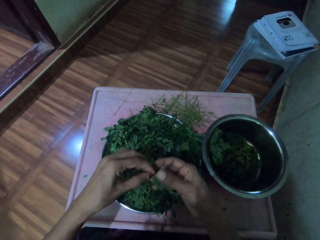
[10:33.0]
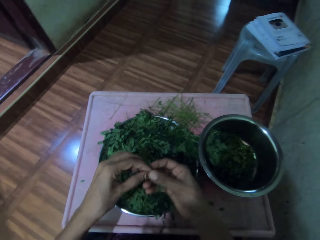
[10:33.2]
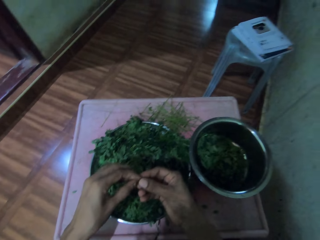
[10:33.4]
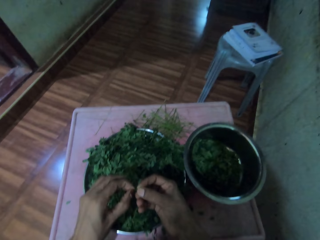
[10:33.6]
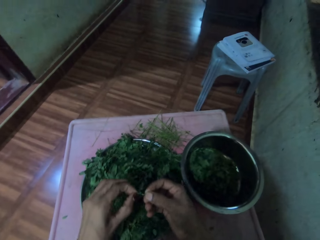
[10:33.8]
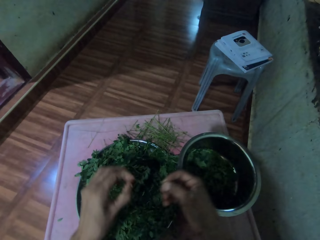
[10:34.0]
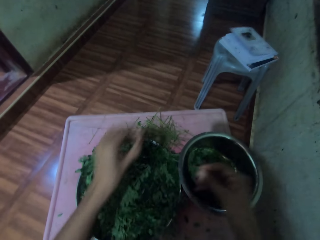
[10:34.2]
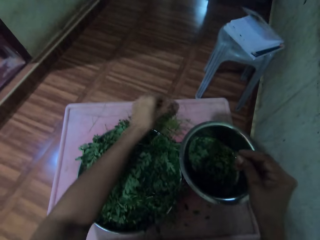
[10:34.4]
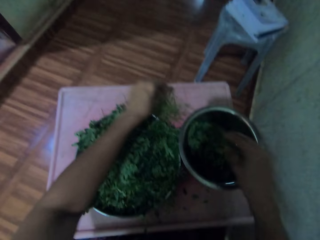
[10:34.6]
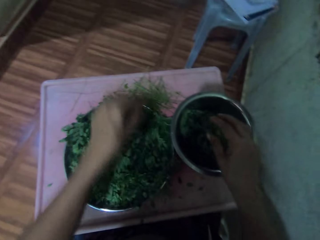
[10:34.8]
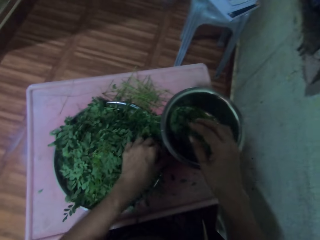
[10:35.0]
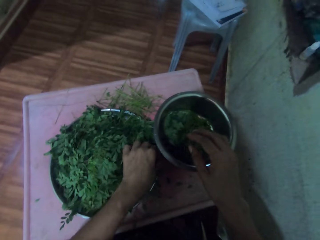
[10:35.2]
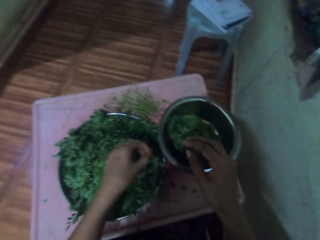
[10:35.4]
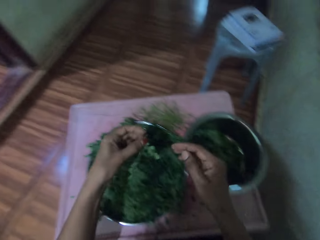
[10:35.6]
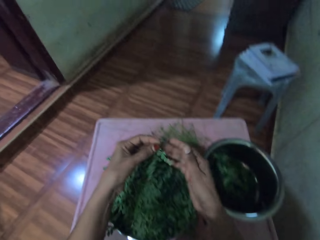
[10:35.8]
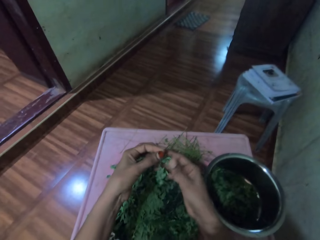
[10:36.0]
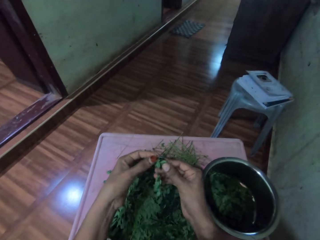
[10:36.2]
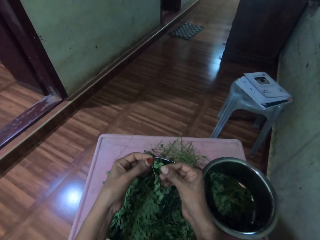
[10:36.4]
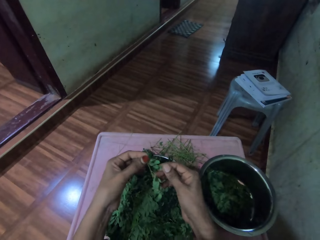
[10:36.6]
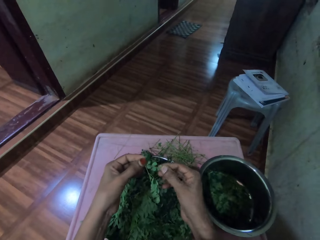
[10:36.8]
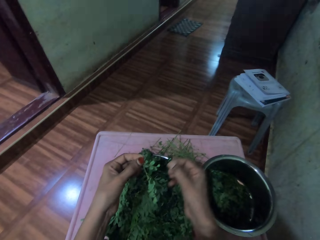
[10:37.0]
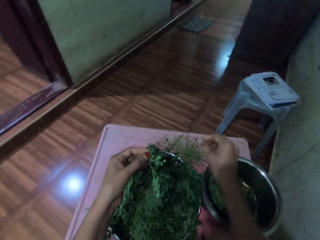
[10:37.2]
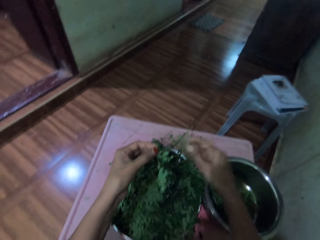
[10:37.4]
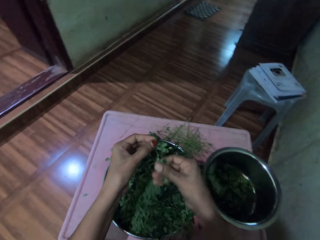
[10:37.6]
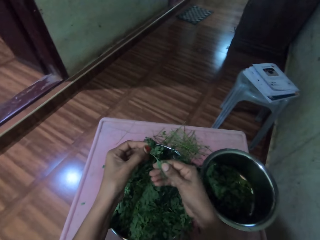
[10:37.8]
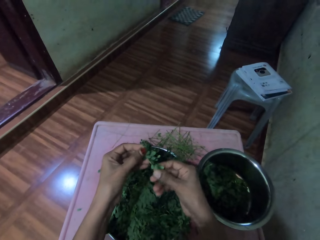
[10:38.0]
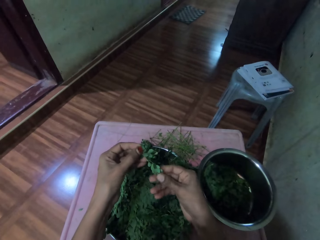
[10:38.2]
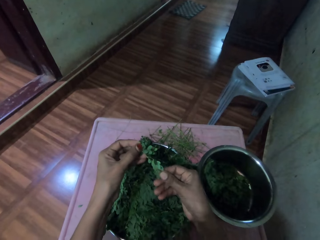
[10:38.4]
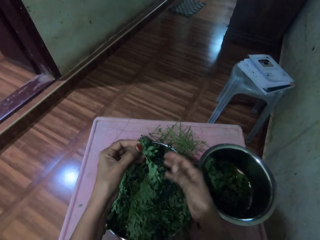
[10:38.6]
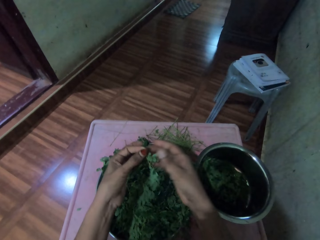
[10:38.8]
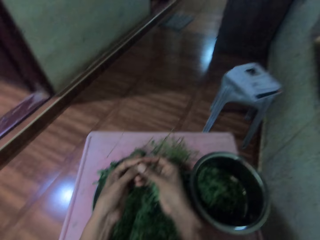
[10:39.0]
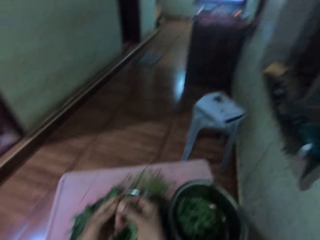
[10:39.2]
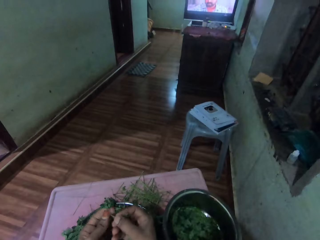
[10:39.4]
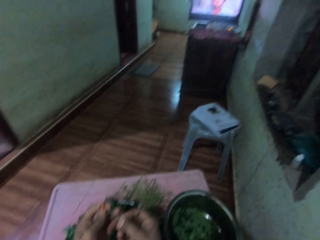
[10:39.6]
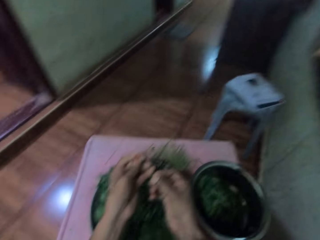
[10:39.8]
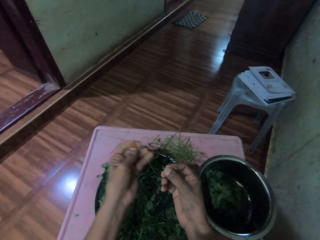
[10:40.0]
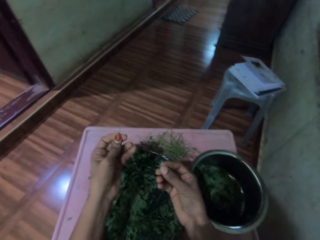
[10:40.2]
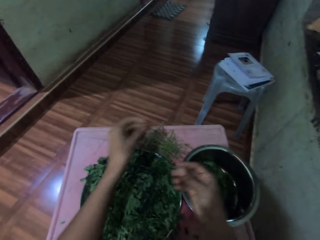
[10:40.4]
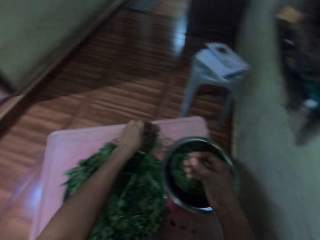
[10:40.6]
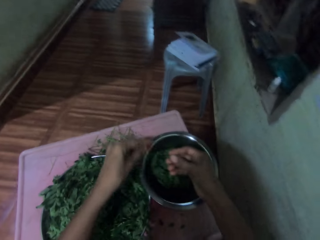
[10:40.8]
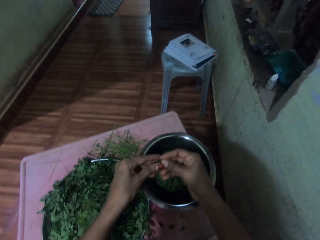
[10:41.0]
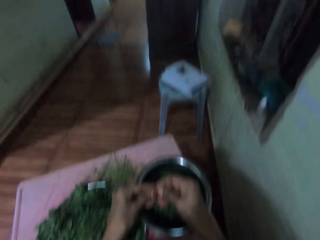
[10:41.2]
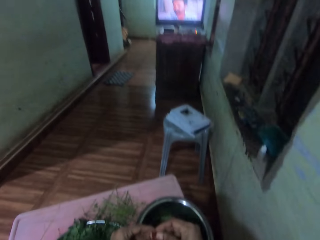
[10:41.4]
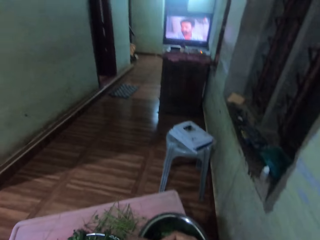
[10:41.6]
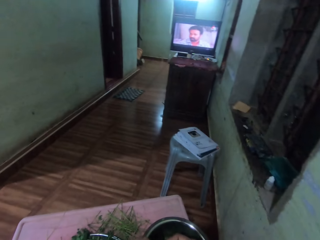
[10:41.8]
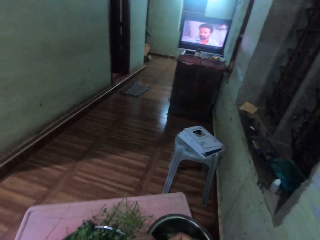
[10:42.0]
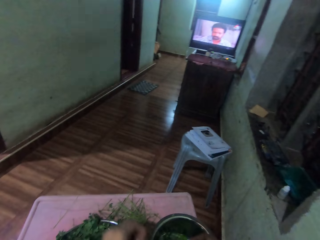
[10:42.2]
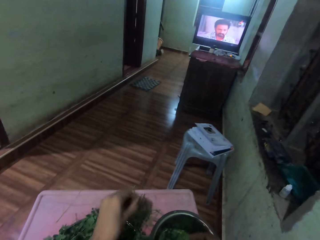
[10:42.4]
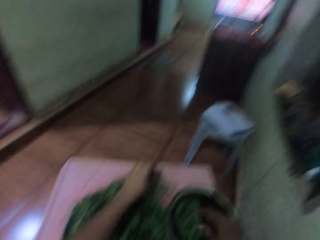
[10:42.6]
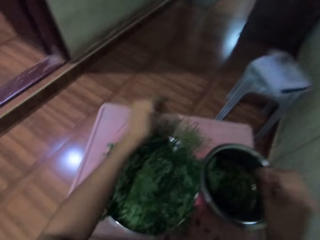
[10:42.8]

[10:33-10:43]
The camera wearer prunes leaves from a stem. They place the stem on the table. They put leaves in a bowl. They pick up a bunch of leaves in the bowl. They remove something from the stem. They drop an object on the table. They prune leaves from the stem. They place the stem on the table.

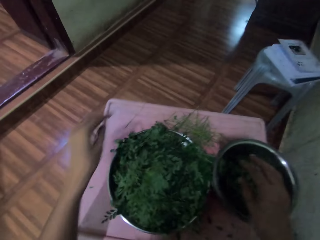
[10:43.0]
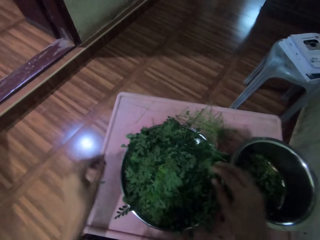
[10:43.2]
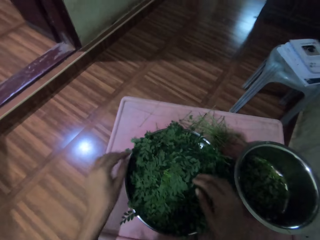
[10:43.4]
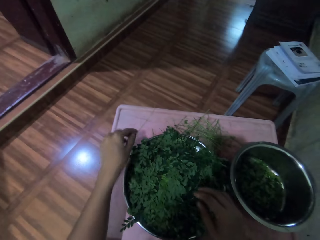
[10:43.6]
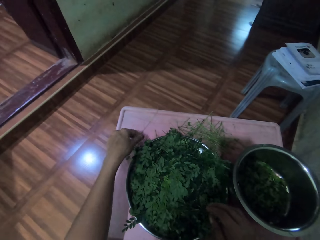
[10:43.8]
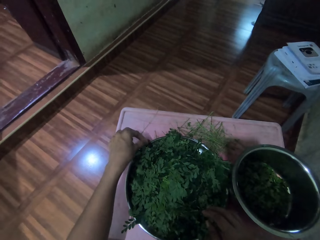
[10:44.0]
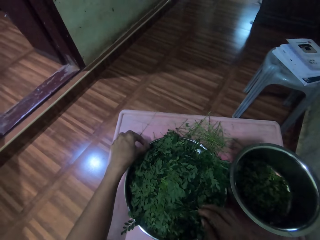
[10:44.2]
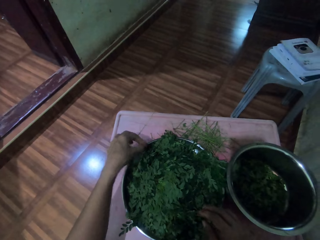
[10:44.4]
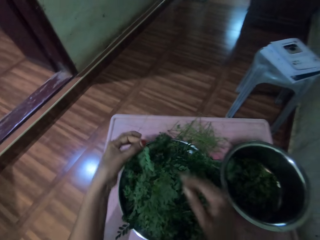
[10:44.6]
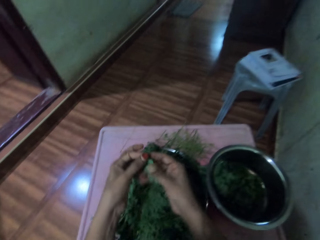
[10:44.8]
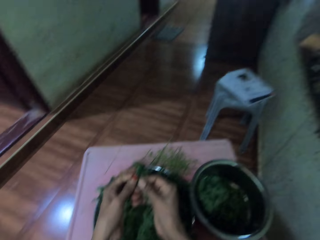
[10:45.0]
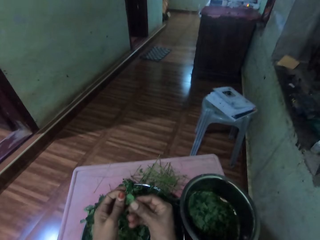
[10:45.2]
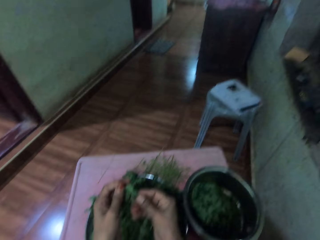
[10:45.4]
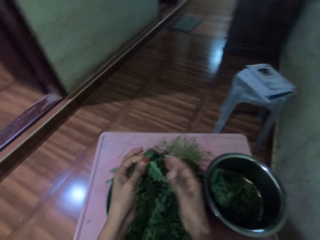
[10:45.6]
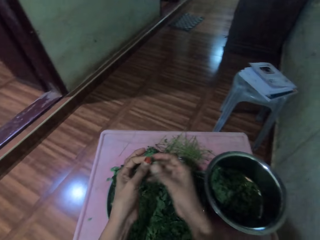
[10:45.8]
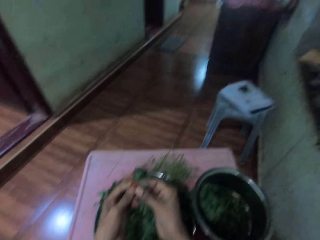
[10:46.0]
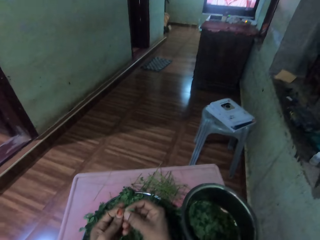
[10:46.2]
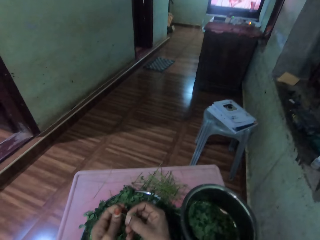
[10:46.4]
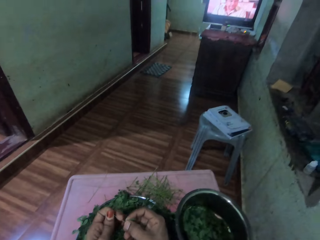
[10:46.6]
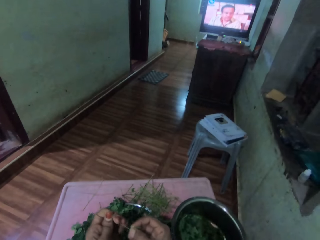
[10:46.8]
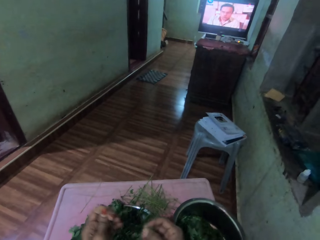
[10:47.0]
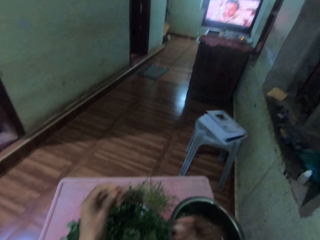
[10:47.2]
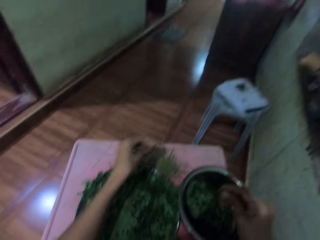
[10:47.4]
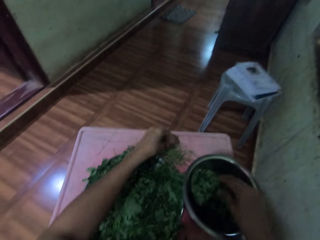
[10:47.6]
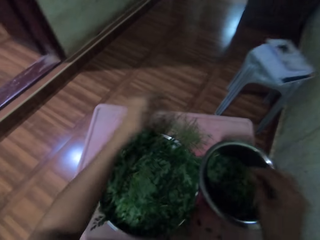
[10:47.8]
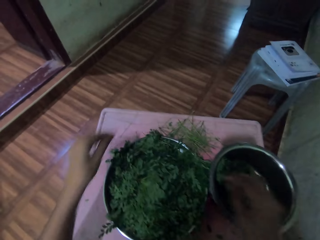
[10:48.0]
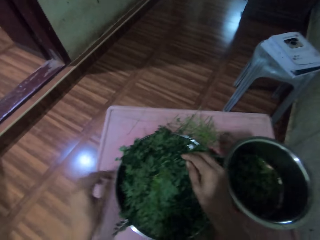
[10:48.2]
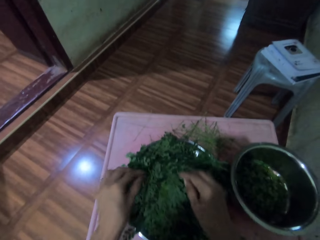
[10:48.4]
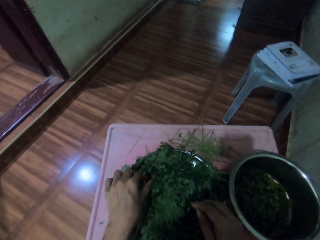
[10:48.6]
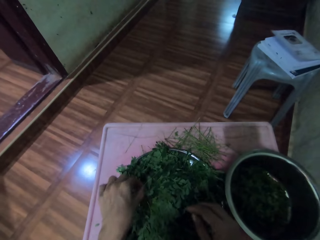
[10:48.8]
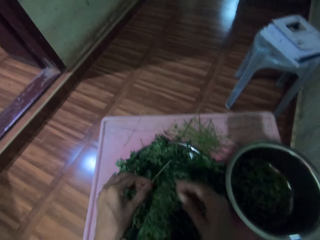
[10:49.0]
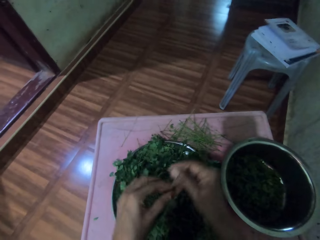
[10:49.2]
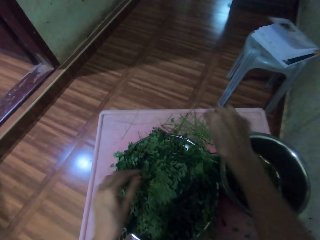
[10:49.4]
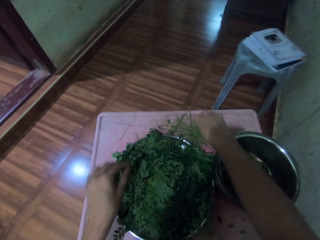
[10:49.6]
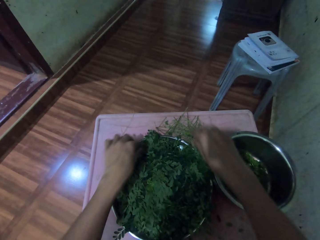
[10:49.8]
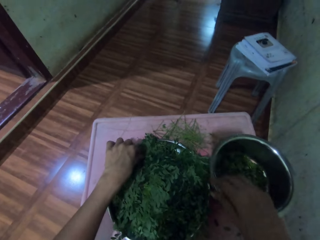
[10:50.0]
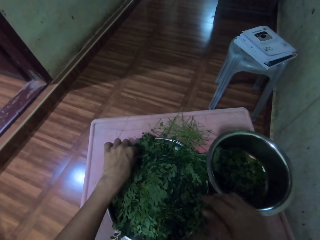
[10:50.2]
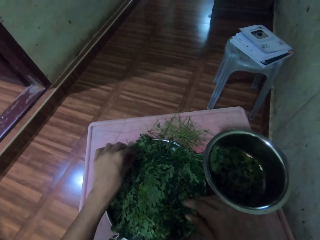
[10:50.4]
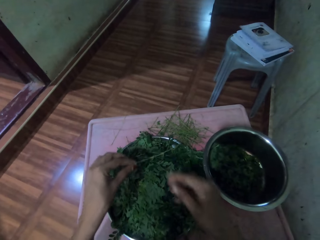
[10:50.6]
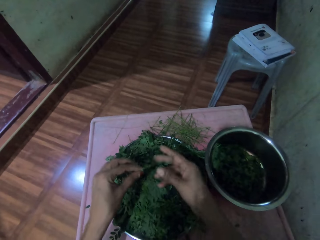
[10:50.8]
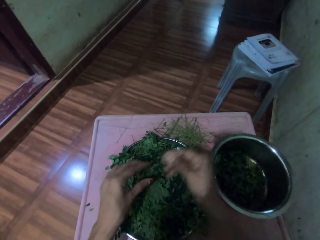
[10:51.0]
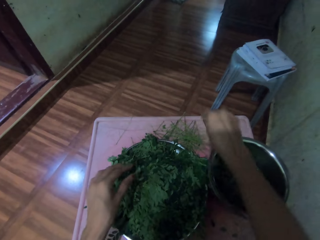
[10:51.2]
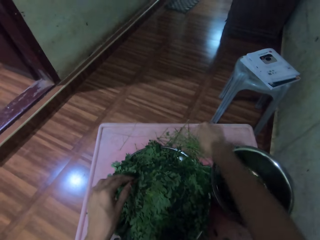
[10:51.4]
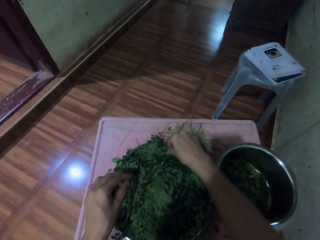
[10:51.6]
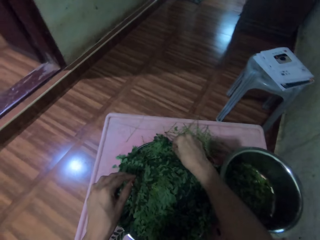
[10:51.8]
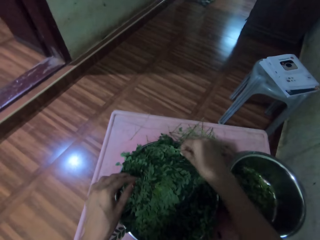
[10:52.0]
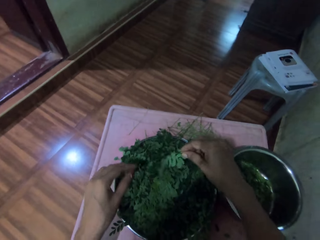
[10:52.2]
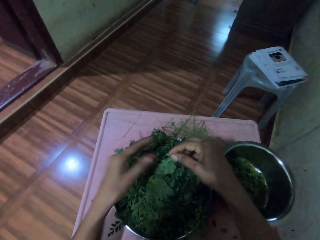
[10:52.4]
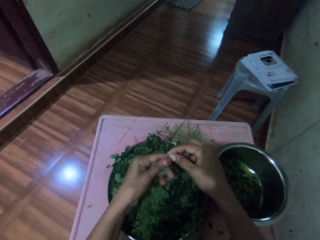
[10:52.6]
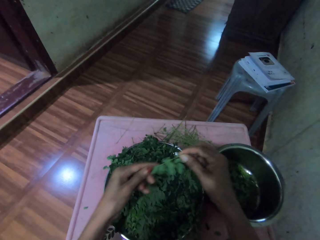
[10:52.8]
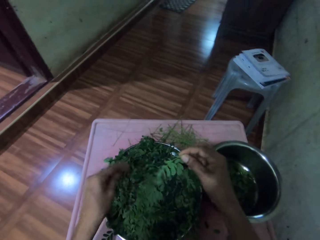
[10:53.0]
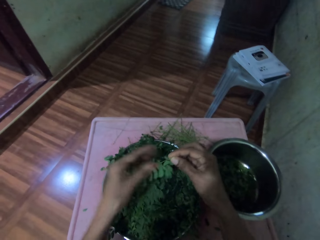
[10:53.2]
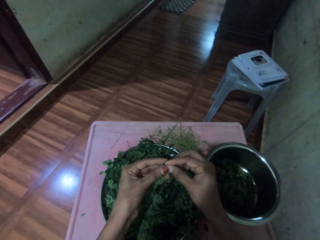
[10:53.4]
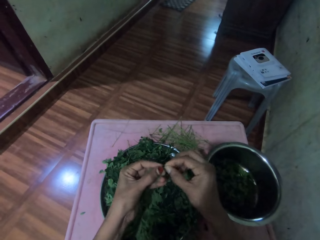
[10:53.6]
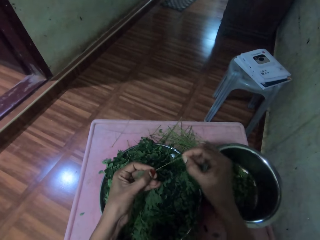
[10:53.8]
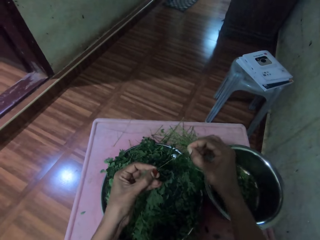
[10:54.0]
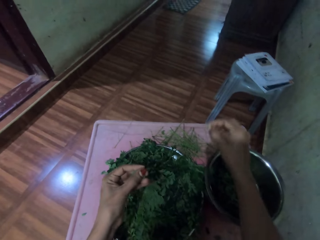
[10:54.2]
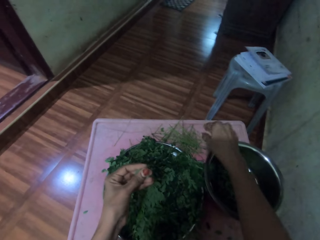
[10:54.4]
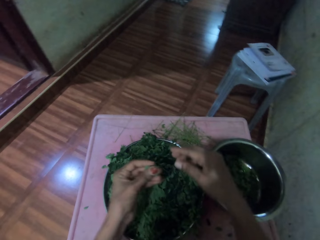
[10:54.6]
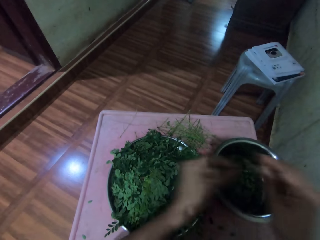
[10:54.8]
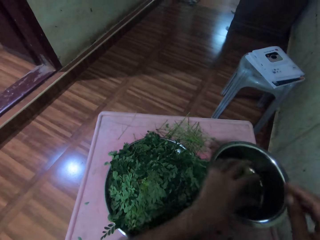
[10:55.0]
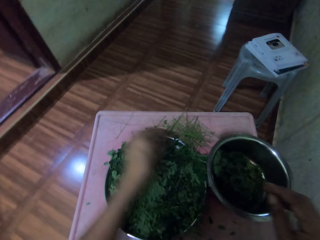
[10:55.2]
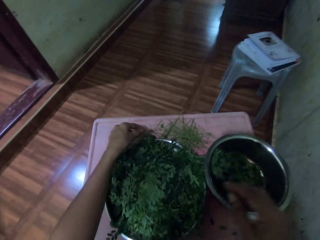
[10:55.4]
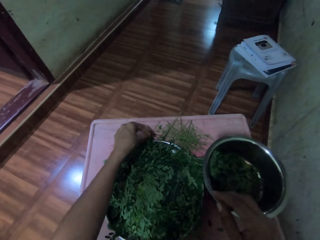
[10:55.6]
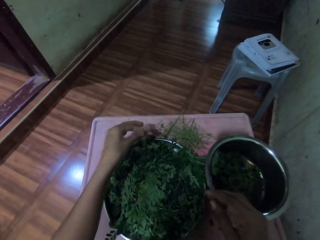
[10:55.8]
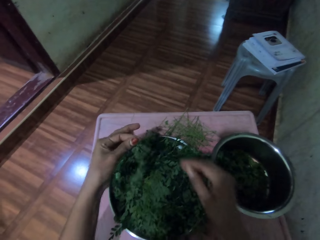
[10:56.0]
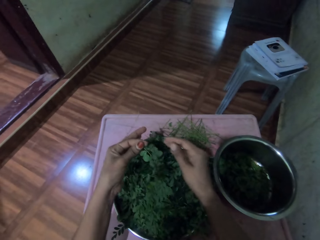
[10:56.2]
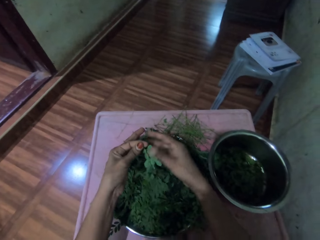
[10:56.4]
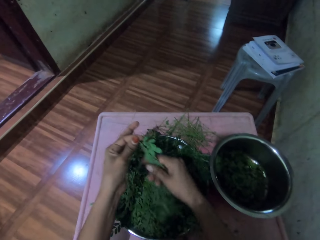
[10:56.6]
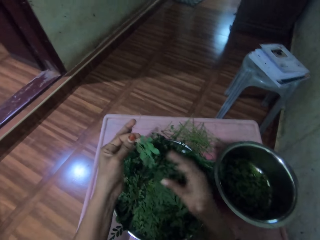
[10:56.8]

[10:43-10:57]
The camera wearer puts leaves in a bowl. They destem a vegetable. They pick up a bunch of leaves in the bowl. They move a hand along the vegetable stem. They prune leaves from the stem. They put the leaves in the bowl. They place the stem on the table. They pick up a bunch of leaves in the bowl. They place the stem on the table. They pick up a bunch of leaves in the bowl. They place the stem on the table. They pick up a bunch of leaves in the bowl. They move a hand along the vegetable stem. They prune leaves from the stem. They place the stem on the table. They put the leaves in the bowl. They pick up a bunch of leaves in the bowl.
